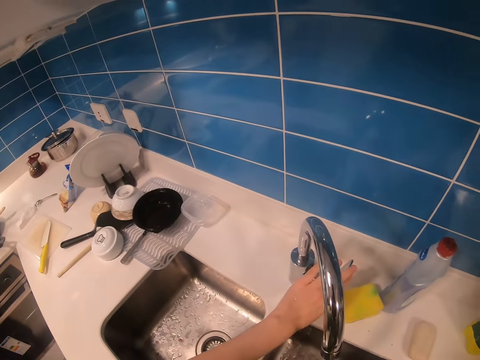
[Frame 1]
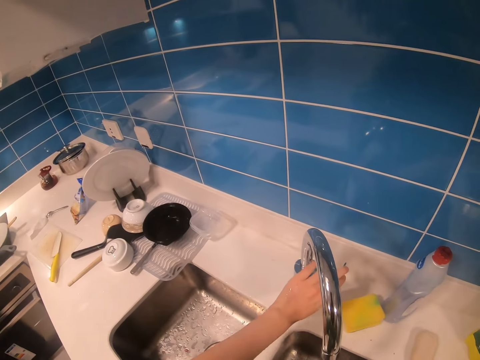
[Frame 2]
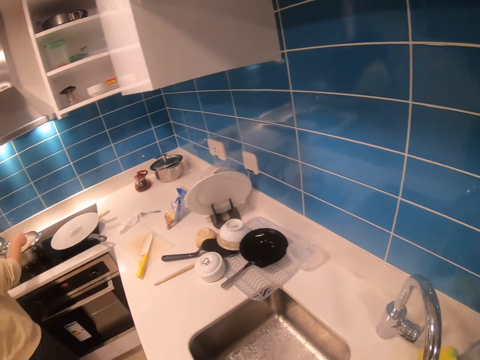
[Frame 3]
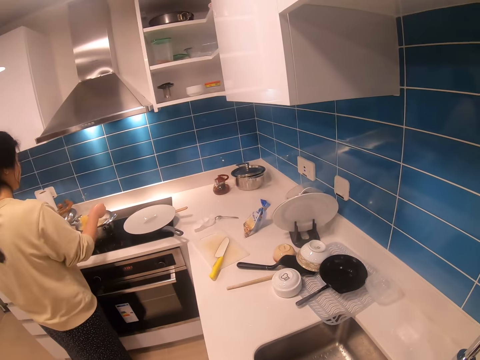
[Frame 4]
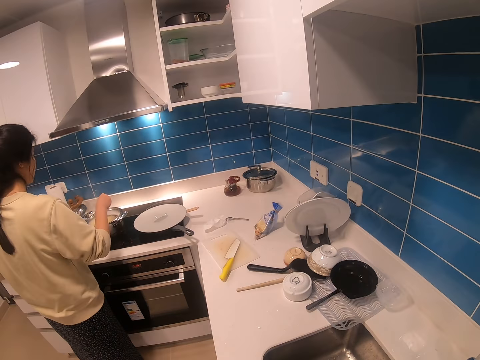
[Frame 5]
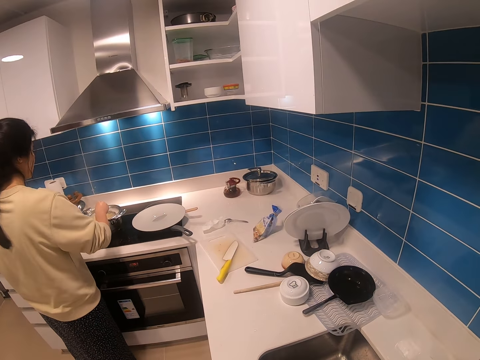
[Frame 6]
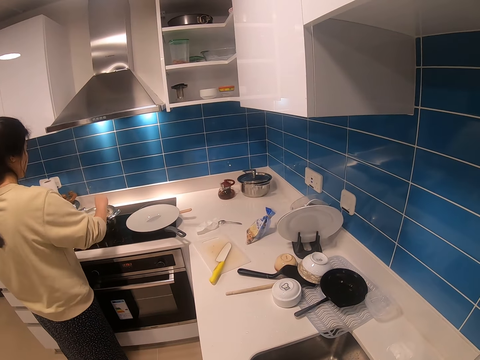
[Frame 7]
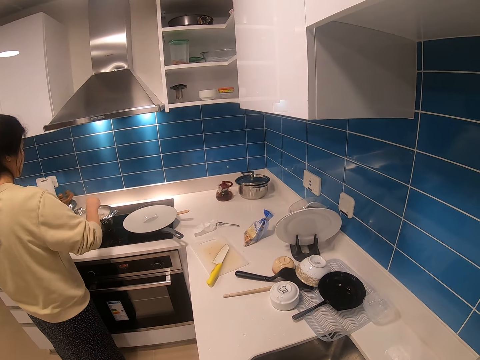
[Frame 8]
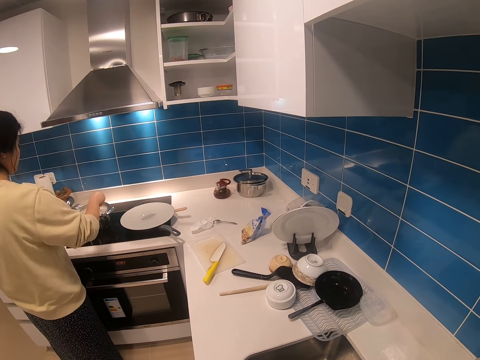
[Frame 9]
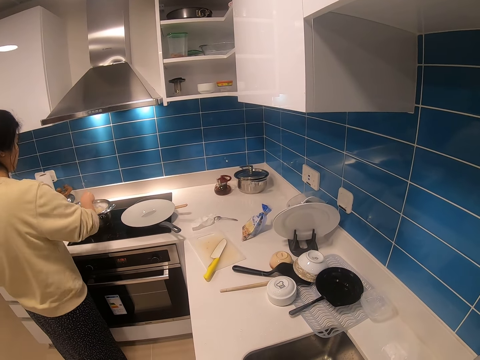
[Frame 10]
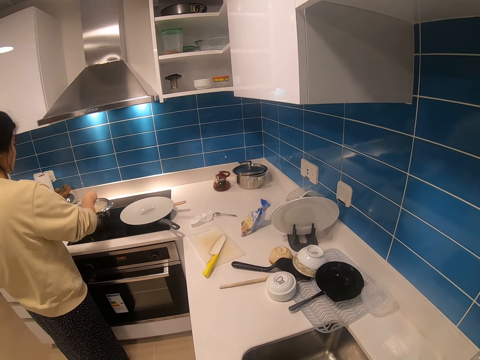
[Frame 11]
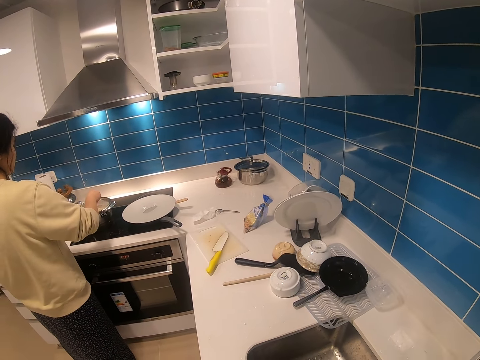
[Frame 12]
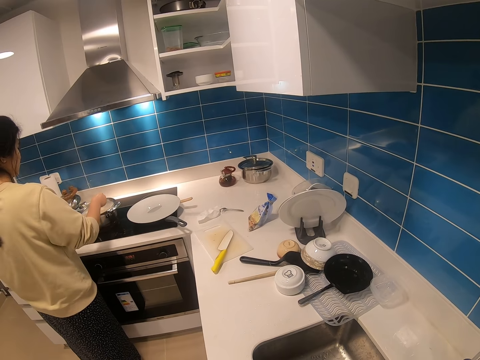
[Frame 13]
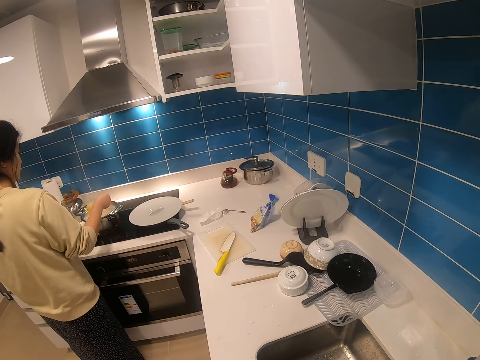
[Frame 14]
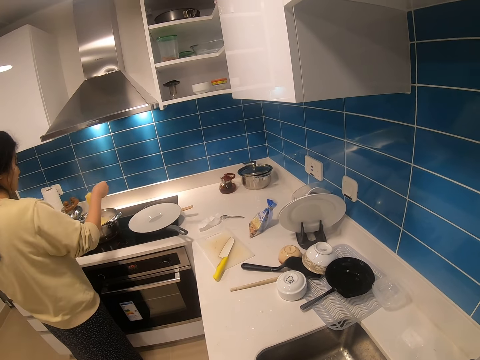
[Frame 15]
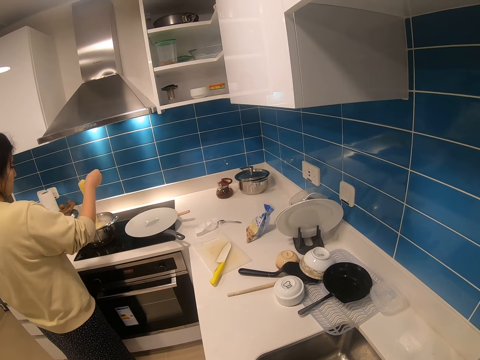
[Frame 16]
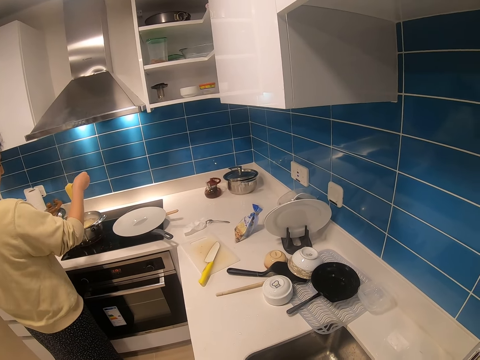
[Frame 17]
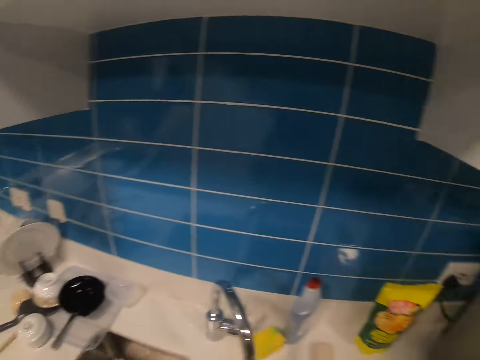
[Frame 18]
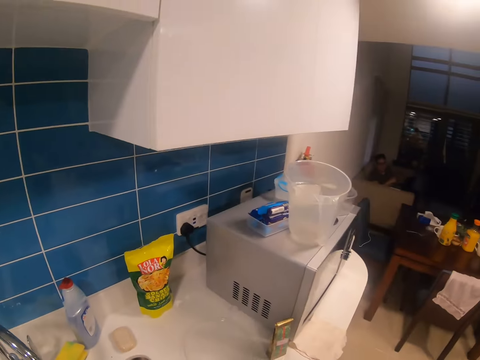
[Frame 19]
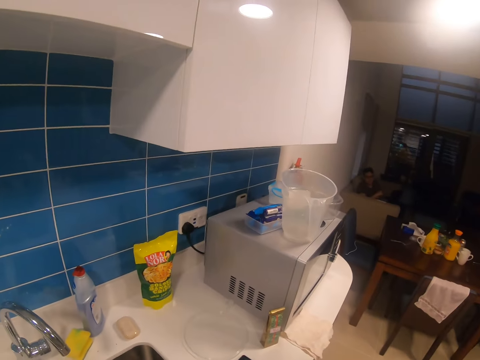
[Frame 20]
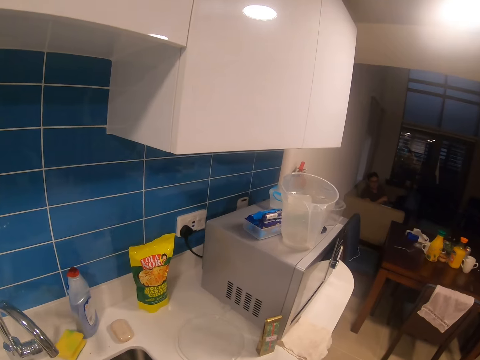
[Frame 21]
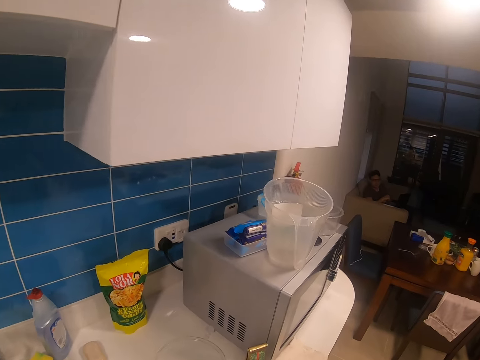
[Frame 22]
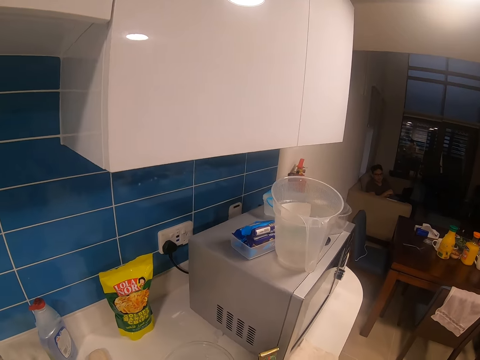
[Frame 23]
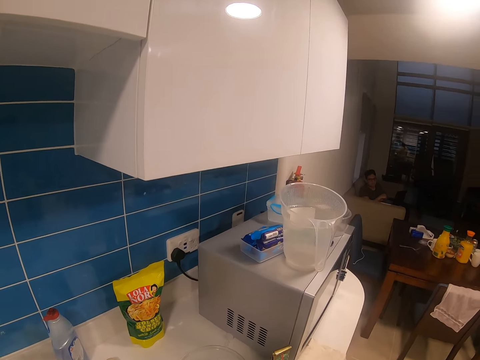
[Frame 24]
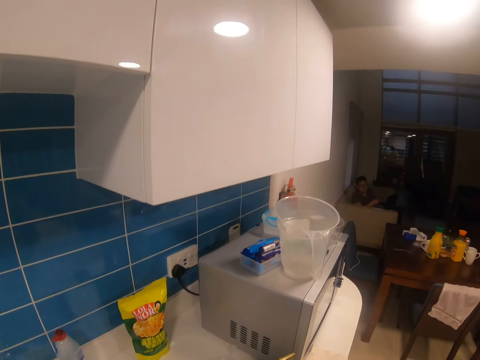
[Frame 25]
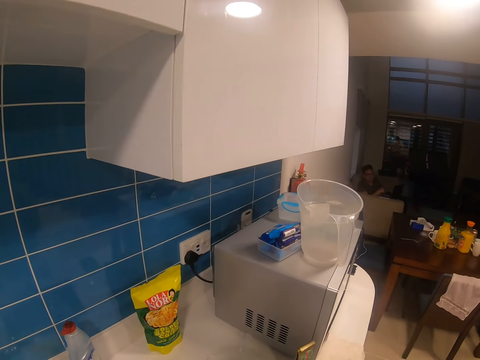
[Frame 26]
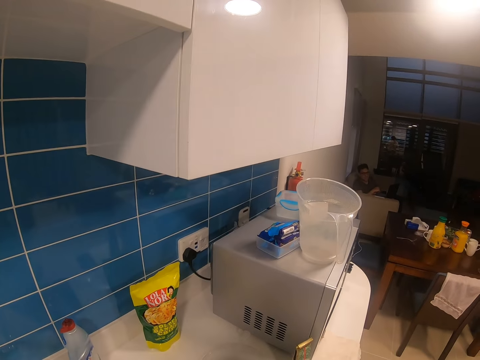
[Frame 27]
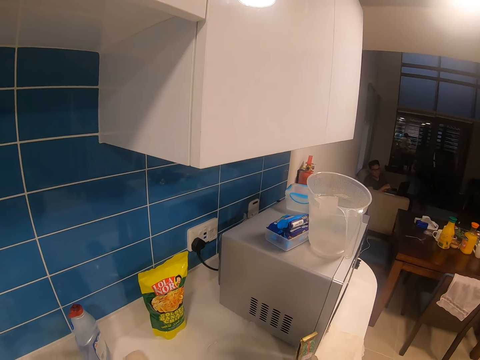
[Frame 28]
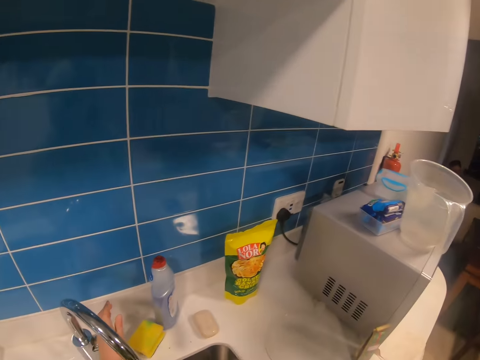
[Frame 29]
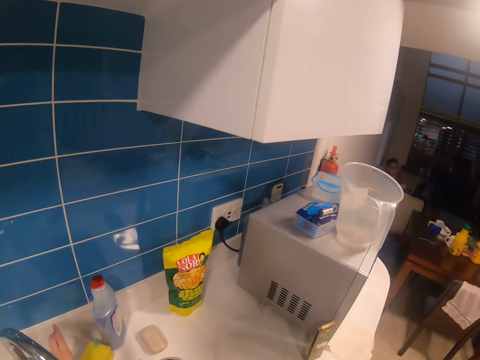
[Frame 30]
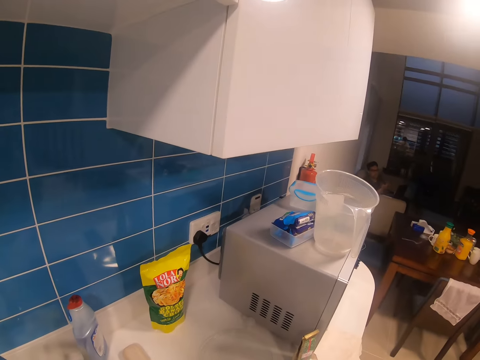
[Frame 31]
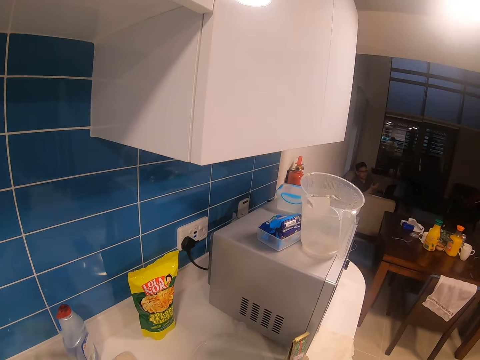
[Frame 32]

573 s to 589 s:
The camera wearer closes the water tap. They dialogue with a lady. The lady cooks spaghetti on the cooker. The camera wearer looks at the living room. A man sits in a sofa. The camera wearer dialogues with the man.

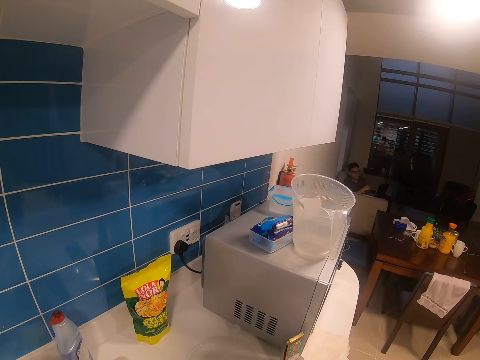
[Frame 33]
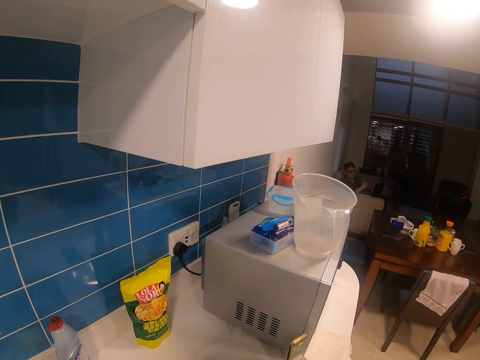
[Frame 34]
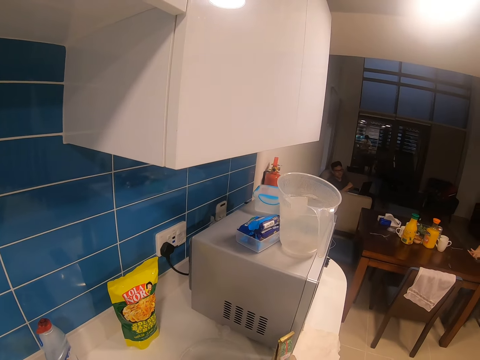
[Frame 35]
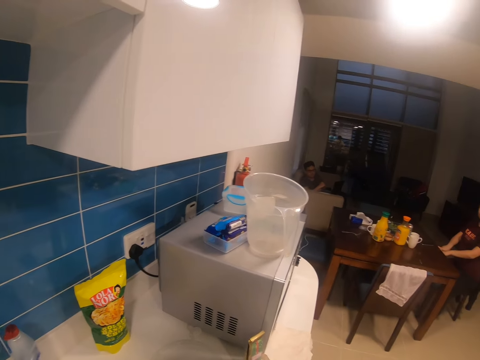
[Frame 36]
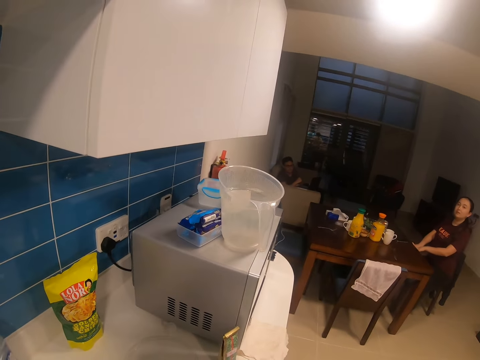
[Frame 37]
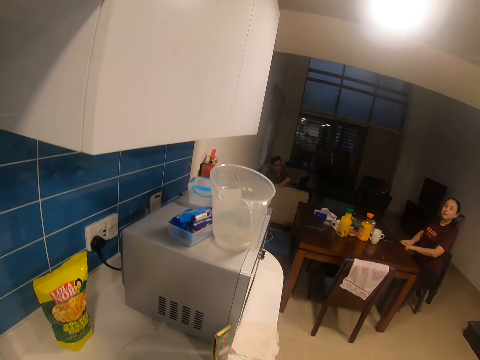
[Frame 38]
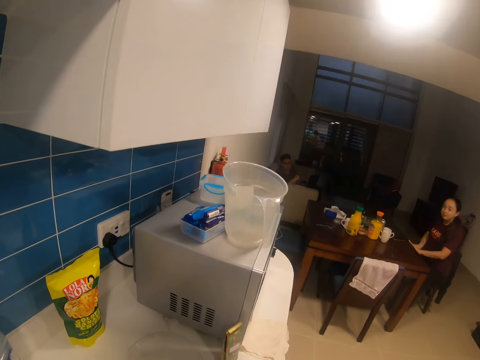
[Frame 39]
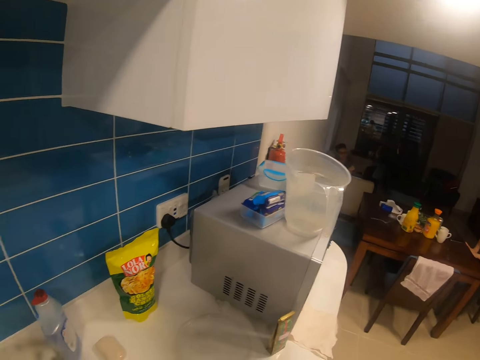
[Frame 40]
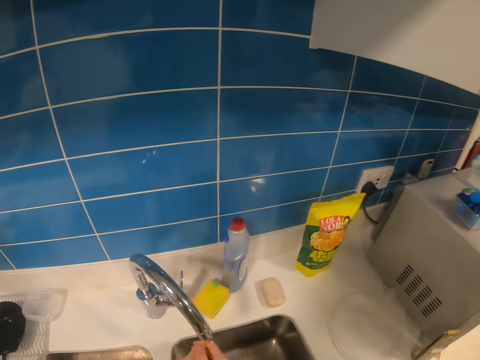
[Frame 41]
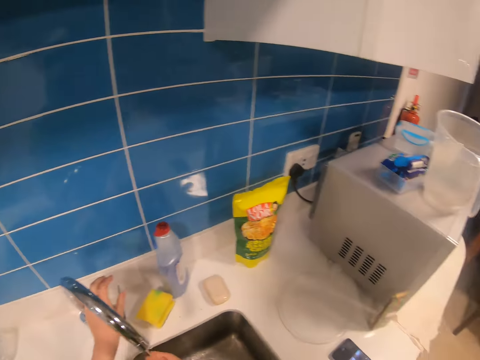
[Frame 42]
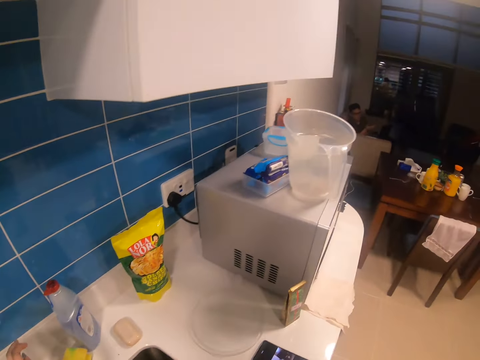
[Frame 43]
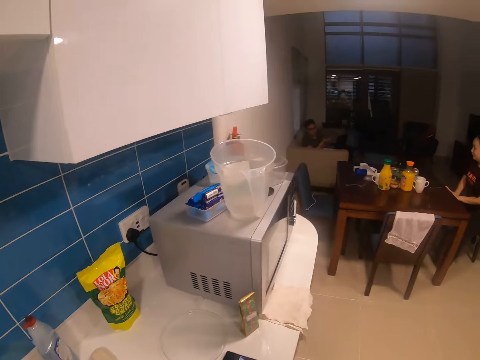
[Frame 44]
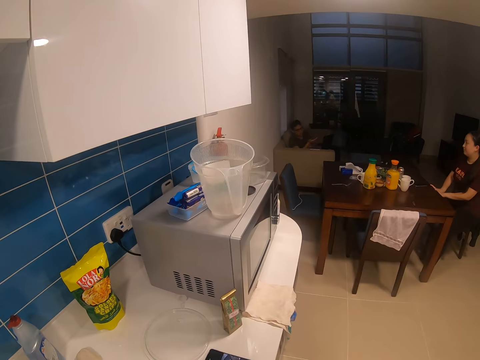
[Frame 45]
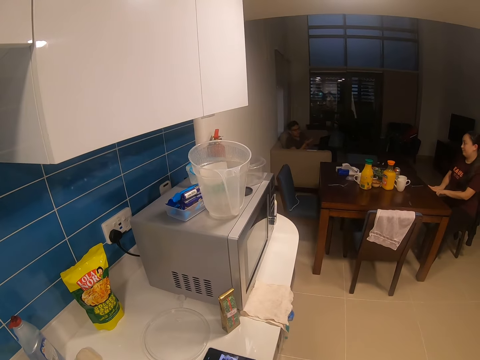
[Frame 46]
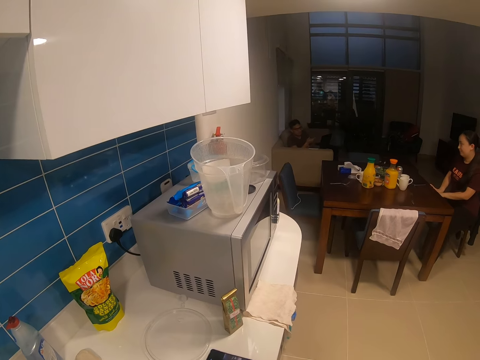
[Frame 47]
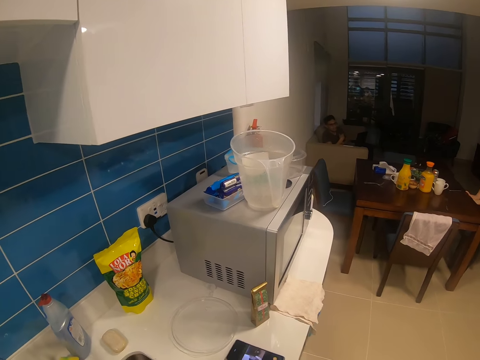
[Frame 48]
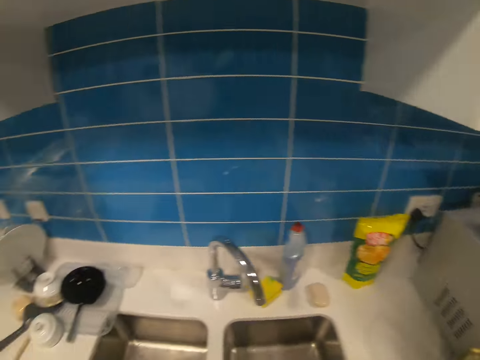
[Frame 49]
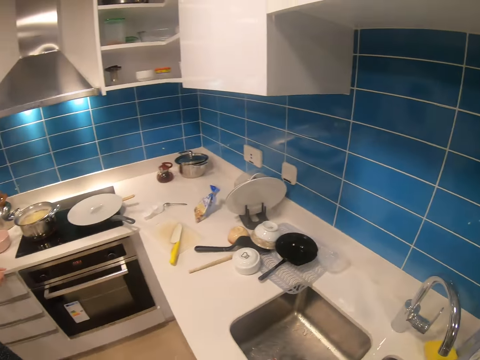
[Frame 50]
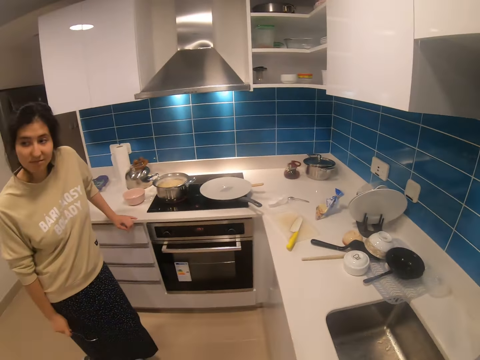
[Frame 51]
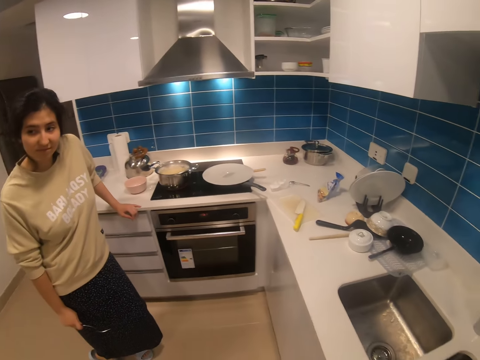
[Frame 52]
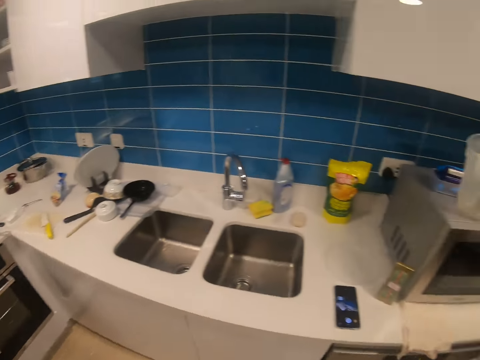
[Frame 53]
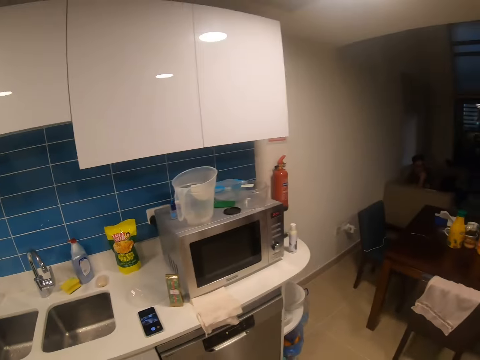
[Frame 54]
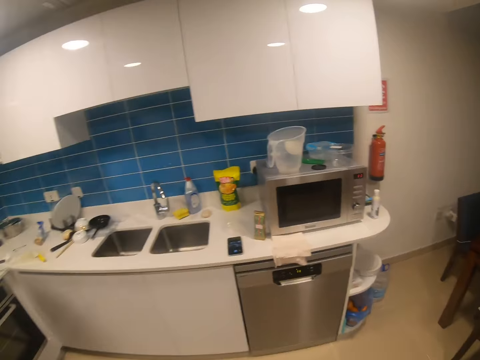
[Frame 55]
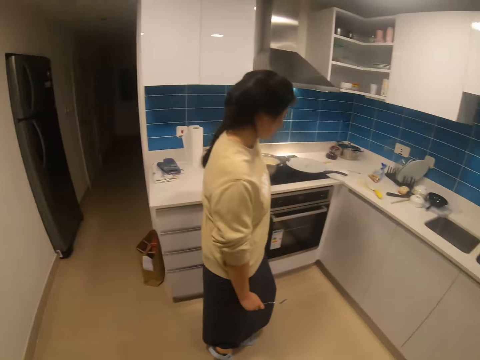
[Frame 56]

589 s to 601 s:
The camera wearer dialogues with a lady. They close the water tap. They touch the tap. The lady dialogues with a man. The camera wearer looks around. They dialogue with another lady. A lady stands near the cooker.
